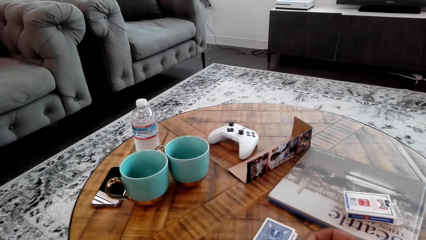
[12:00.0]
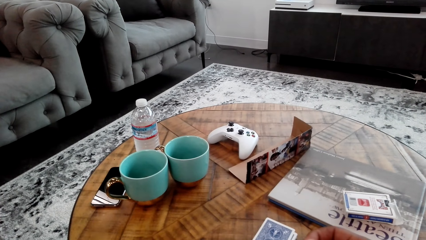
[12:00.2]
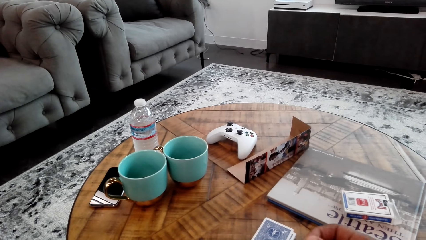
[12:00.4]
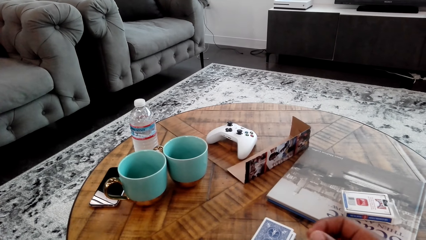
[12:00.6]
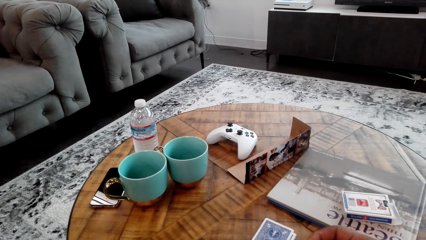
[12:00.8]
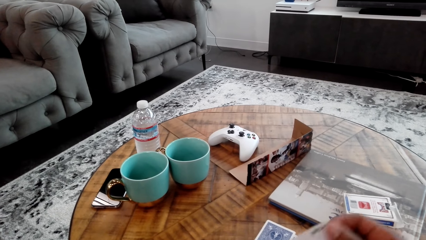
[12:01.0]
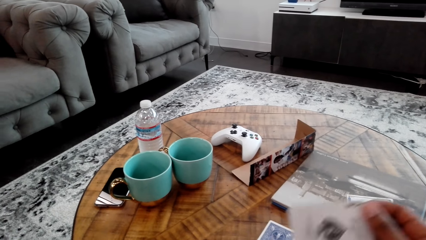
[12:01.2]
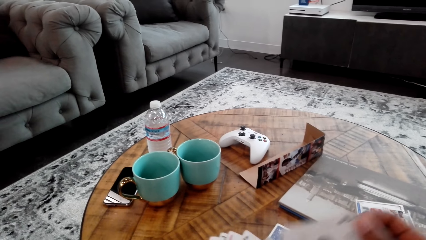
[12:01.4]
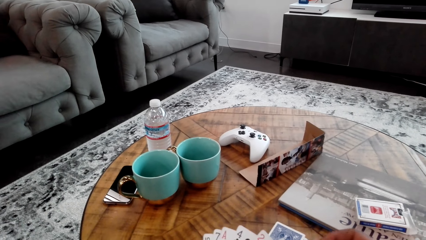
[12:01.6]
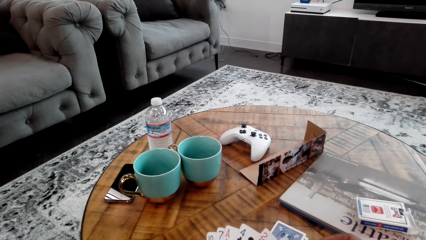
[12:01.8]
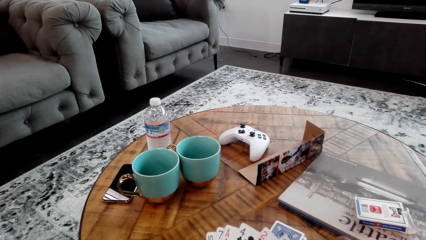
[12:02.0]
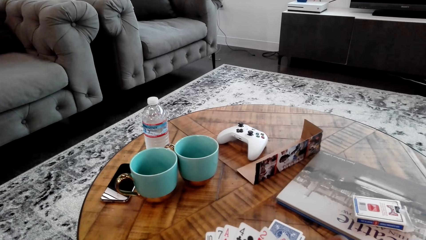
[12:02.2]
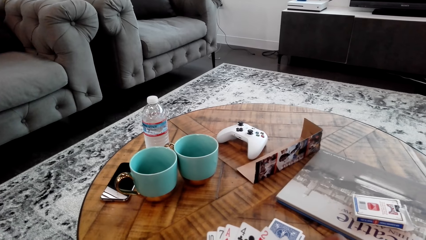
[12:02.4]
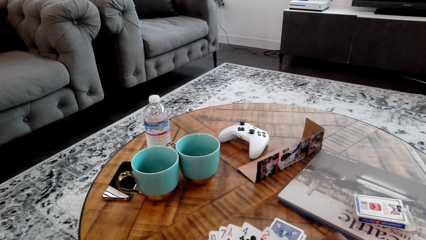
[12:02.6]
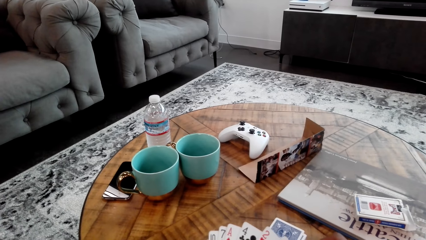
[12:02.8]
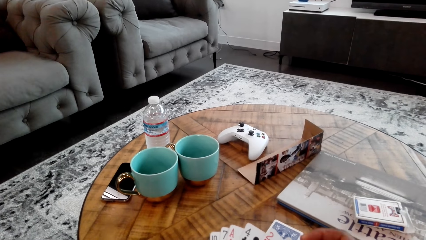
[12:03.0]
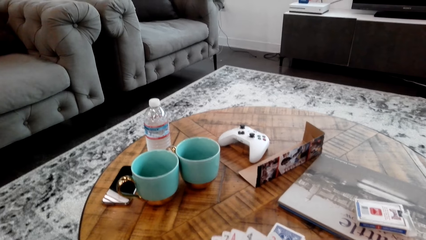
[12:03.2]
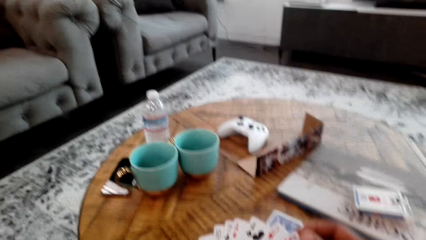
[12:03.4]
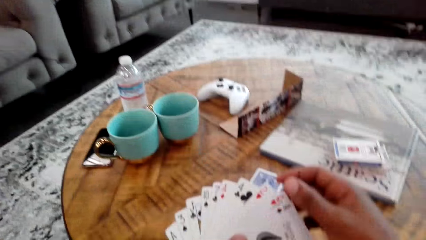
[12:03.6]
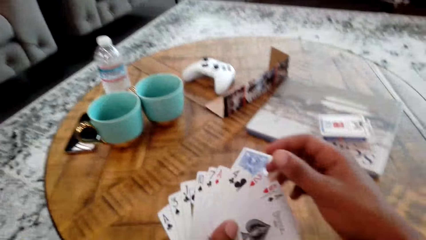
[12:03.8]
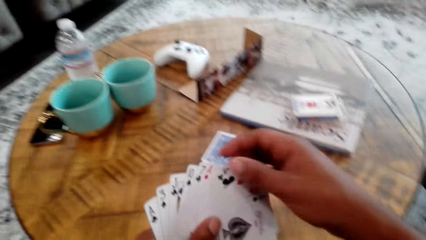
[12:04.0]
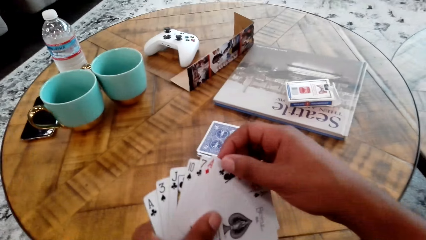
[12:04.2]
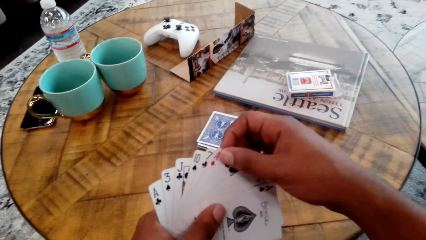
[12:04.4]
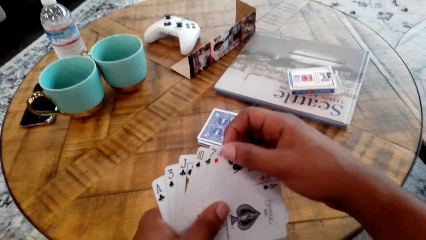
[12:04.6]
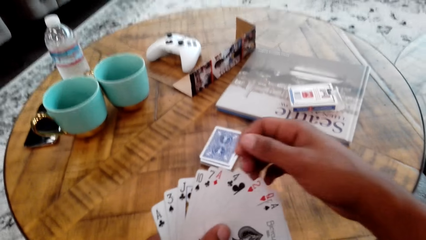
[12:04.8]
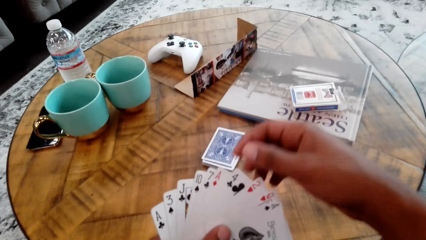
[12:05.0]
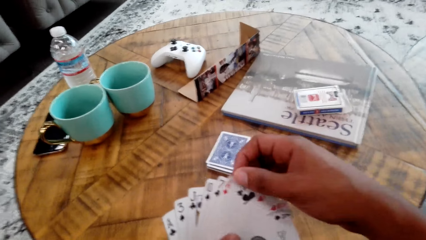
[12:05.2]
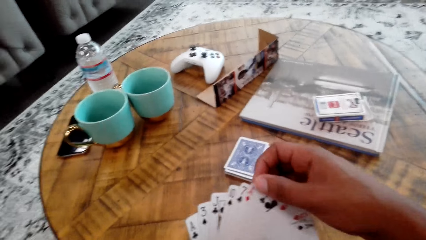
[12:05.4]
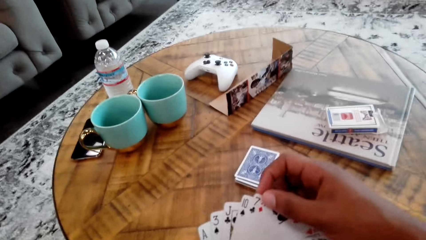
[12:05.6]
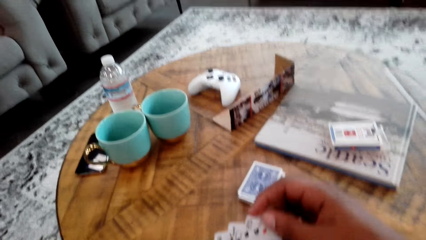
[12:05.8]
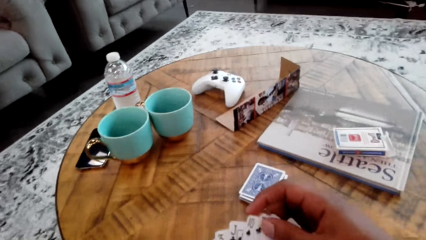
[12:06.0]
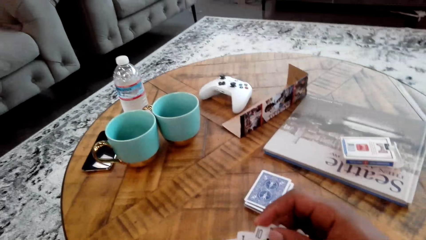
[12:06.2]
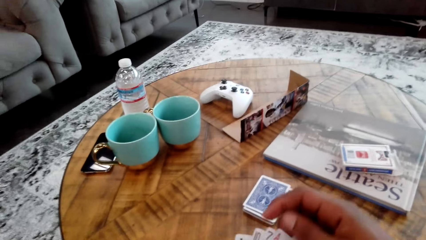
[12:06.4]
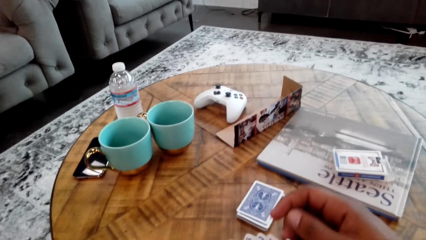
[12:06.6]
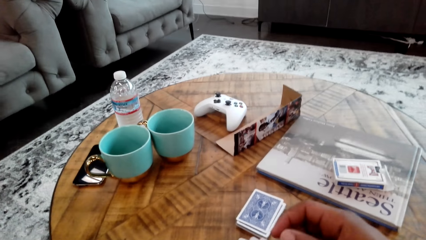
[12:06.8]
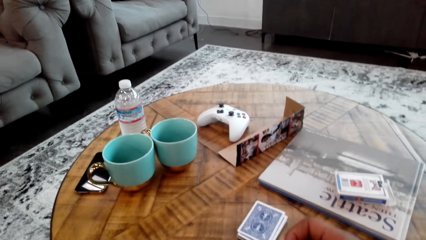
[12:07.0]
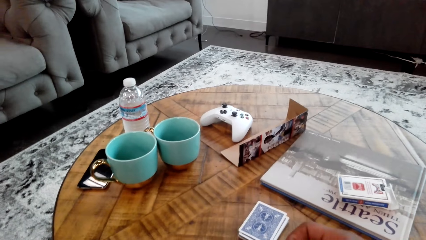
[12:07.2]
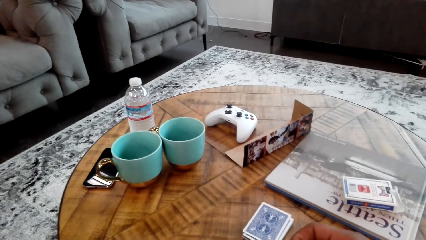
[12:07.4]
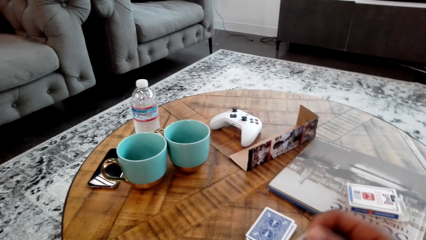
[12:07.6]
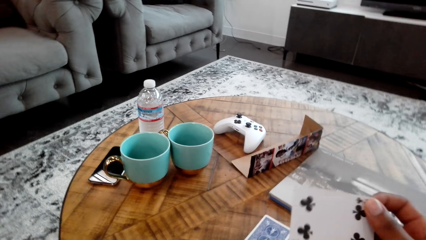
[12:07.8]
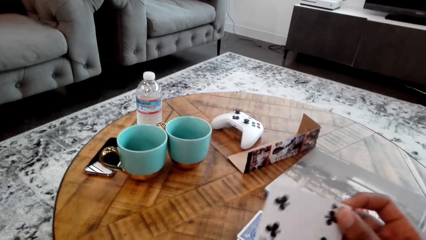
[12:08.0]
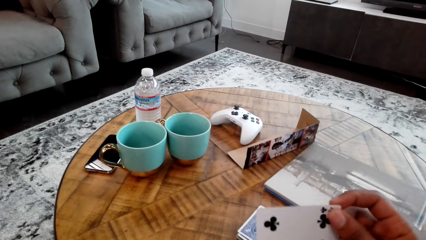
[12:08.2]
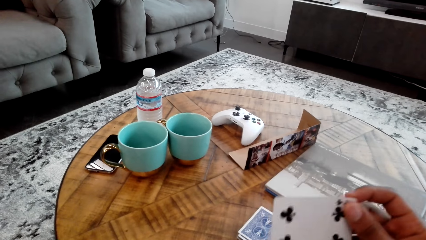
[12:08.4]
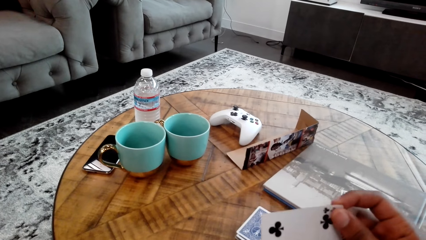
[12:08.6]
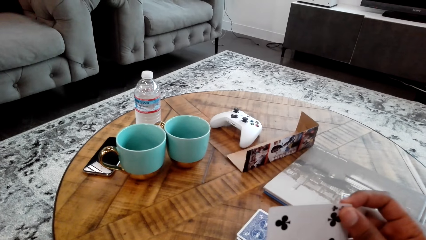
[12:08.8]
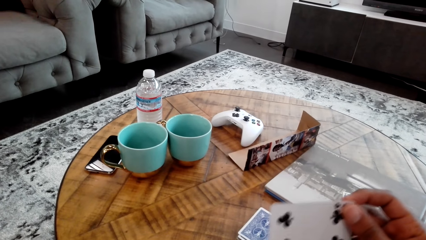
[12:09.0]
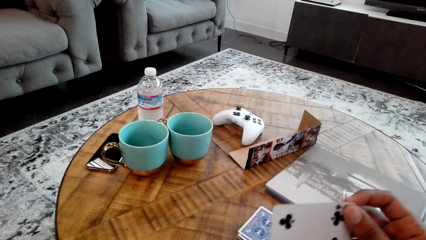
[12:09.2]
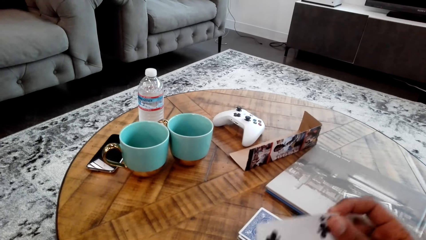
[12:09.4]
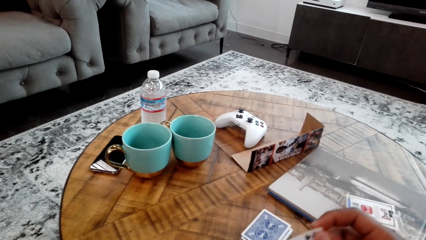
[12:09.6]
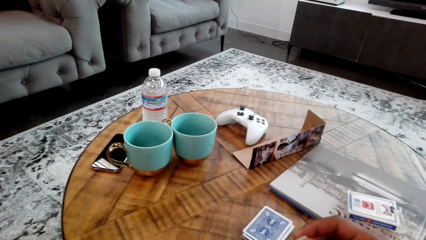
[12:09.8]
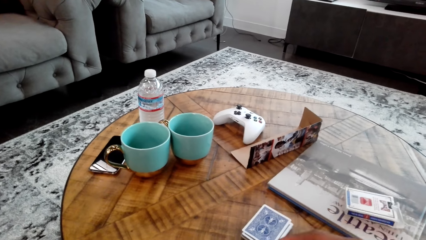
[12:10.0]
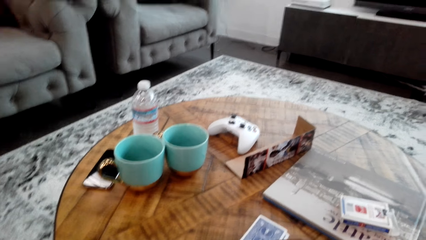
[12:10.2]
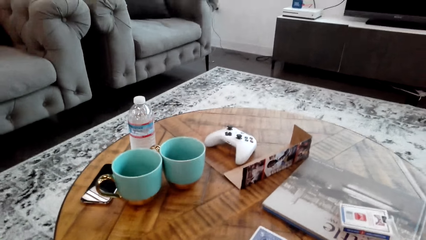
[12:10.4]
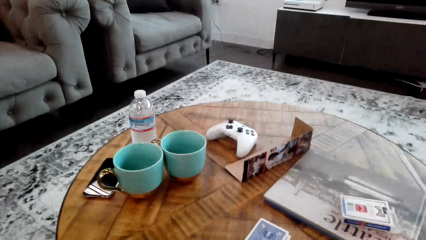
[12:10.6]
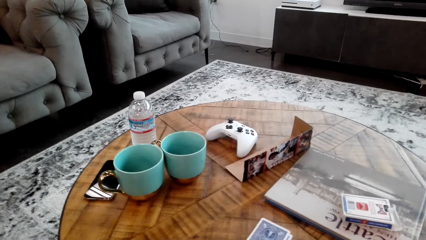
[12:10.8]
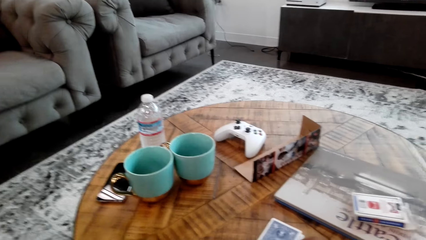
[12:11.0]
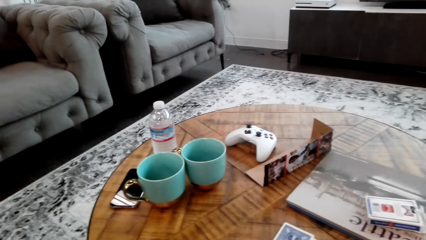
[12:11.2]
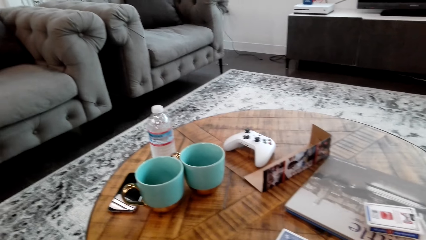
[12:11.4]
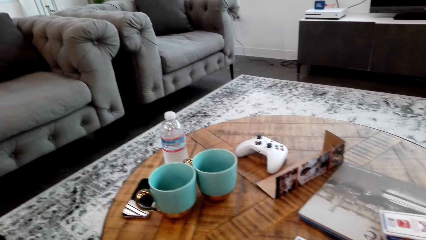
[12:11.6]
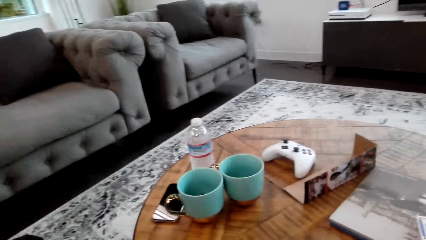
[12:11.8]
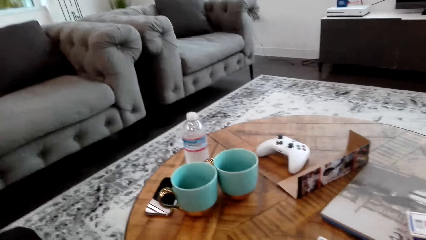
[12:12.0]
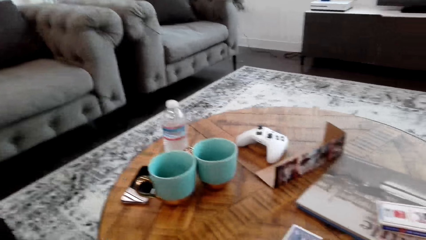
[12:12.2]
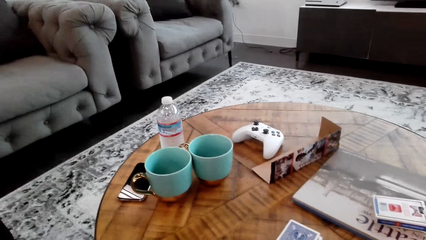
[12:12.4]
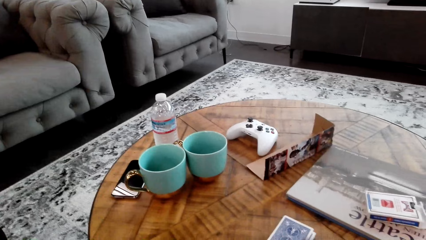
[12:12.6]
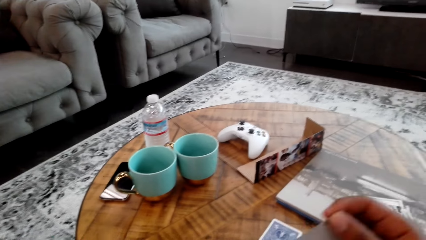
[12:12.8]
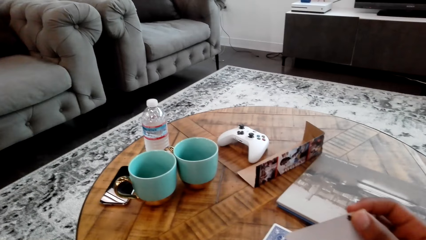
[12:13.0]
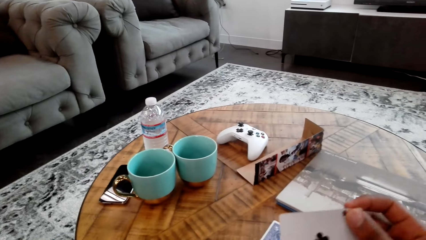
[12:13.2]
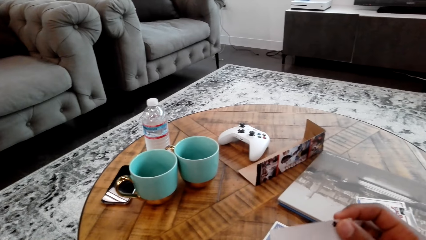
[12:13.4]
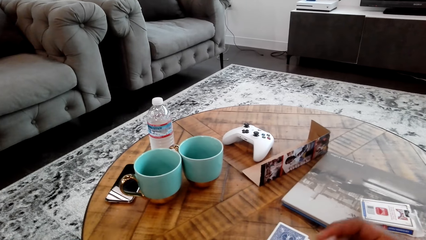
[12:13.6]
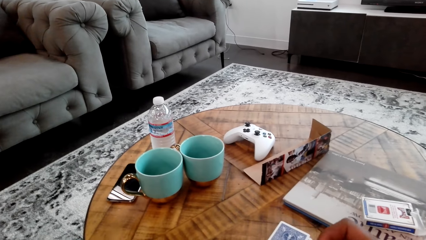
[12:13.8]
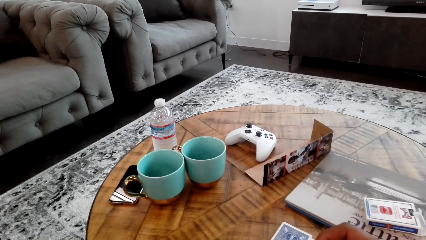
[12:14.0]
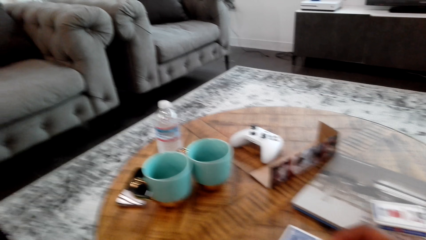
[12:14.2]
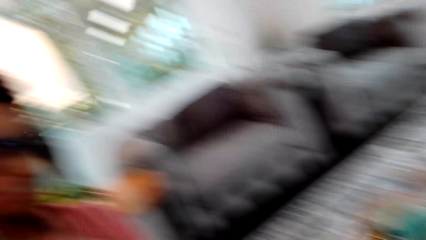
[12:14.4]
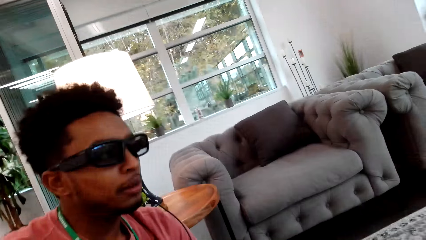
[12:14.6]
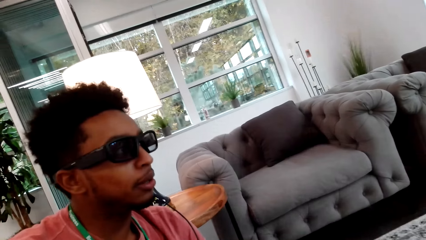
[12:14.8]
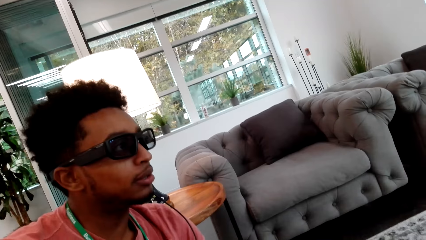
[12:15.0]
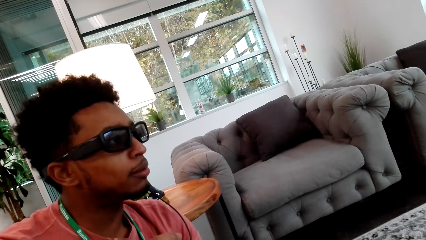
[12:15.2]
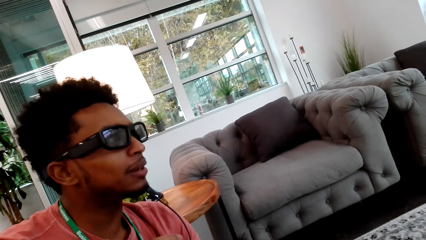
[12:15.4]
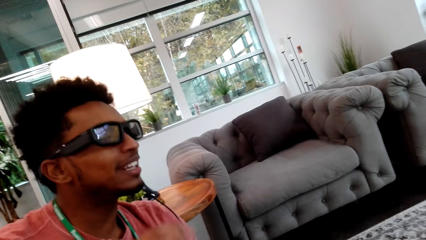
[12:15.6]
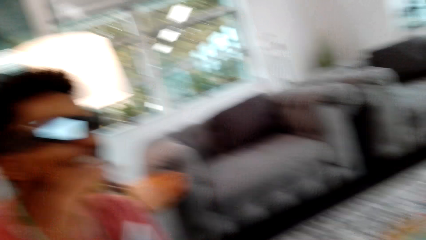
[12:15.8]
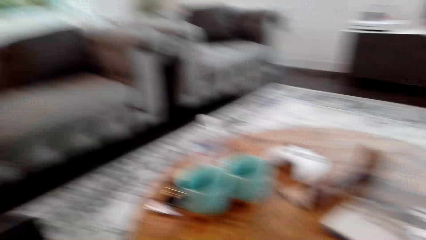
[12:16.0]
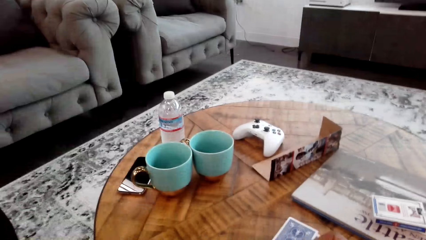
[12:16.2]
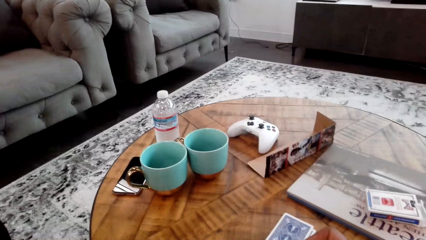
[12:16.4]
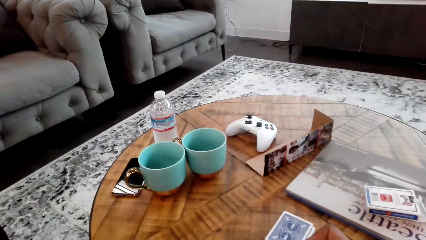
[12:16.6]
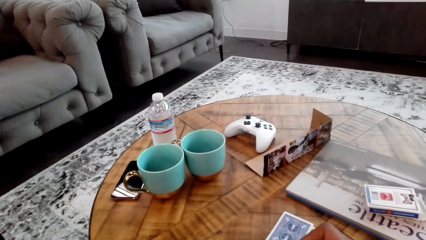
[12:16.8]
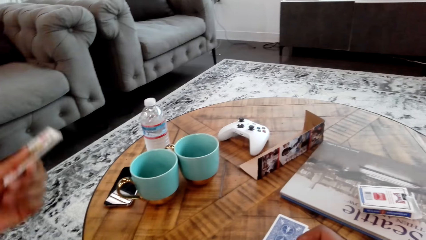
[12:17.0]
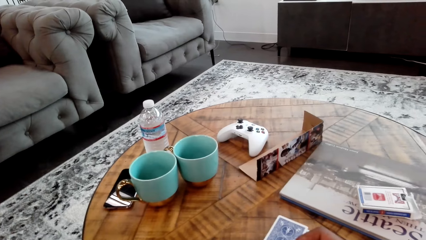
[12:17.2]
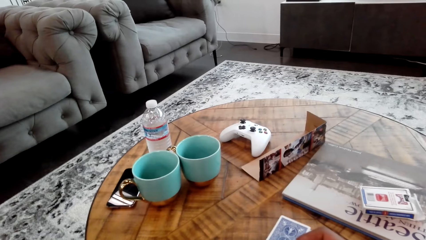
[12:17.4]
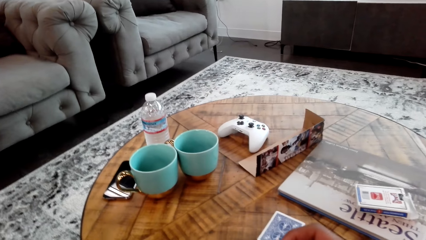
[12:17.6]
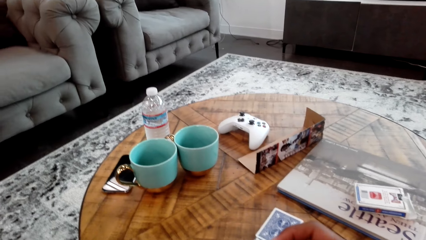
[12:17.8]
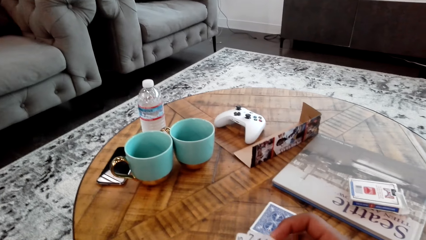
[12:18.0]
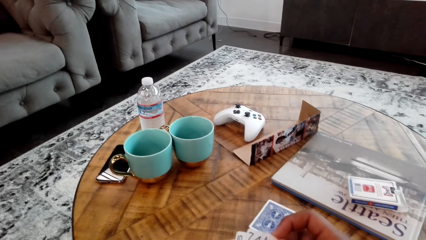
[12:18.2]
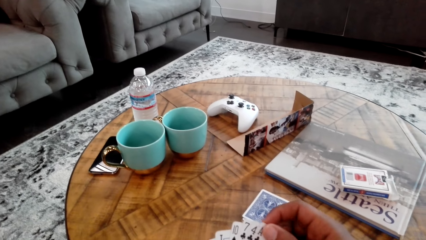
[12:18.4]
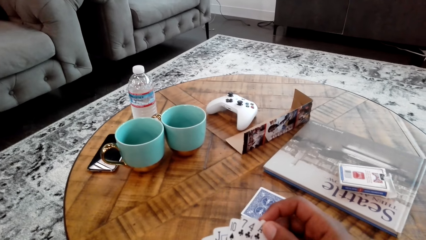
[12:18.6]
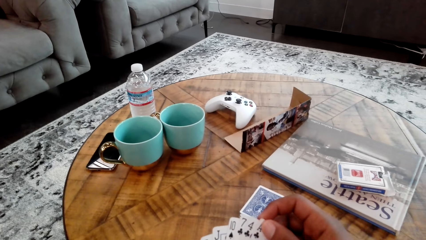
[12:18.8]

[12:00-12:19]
The camera wearer holds a card to the table. They shuffle cards with the right hand. They interact with a man. They look at the man. They talk with the man.
